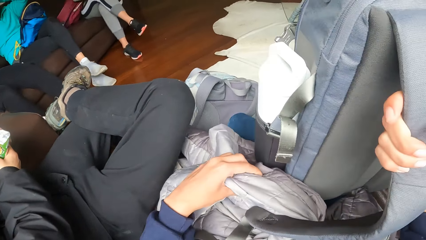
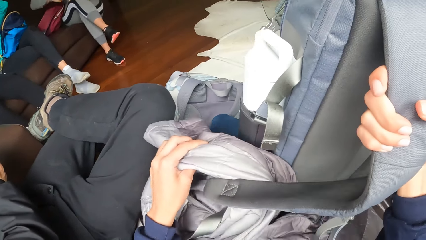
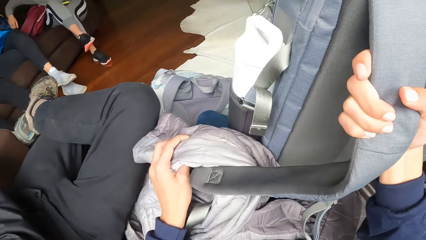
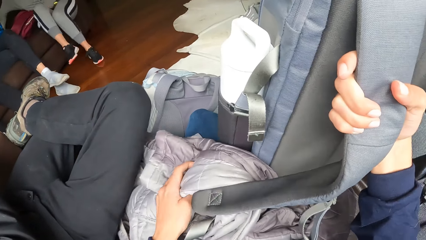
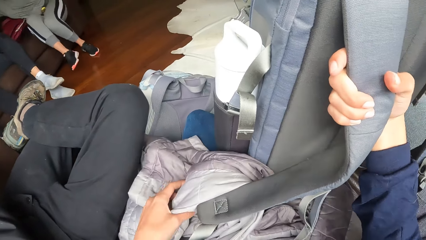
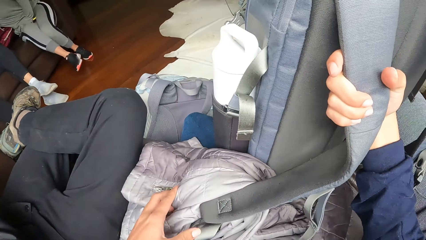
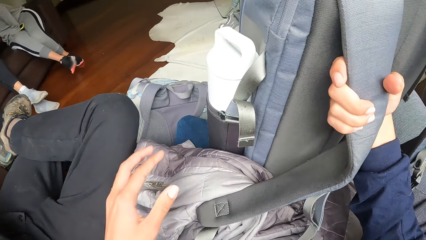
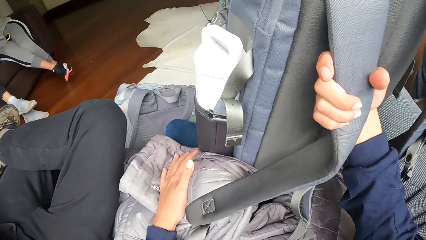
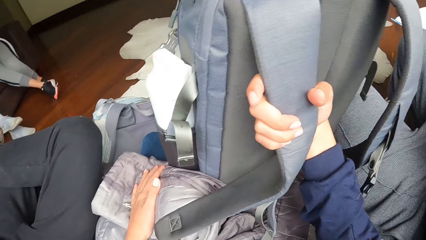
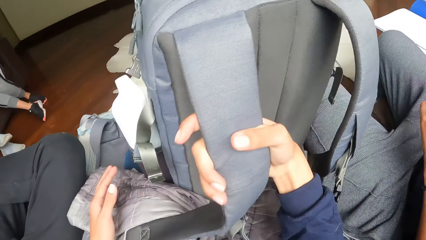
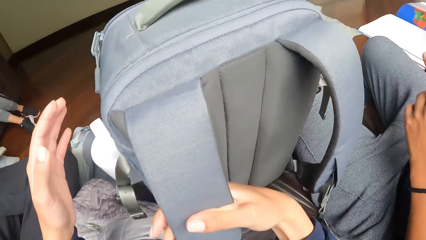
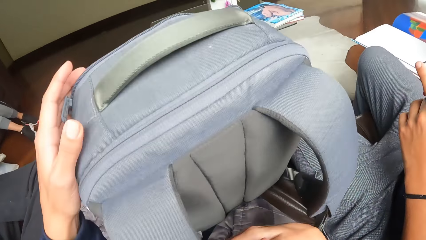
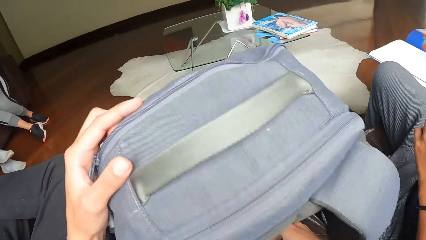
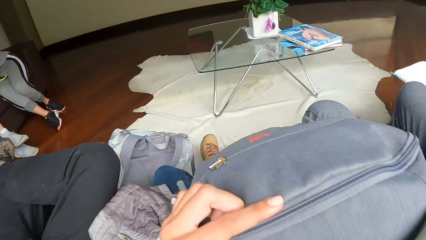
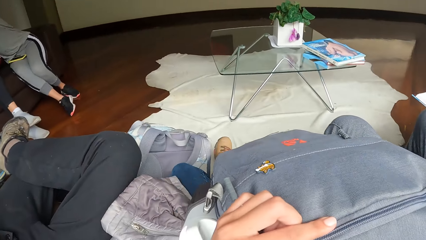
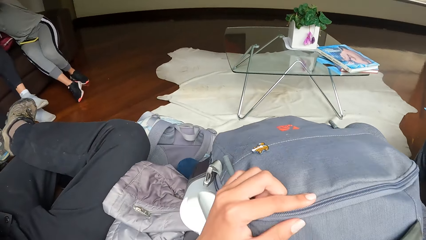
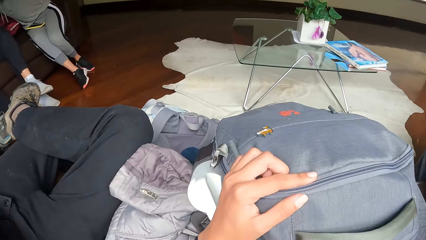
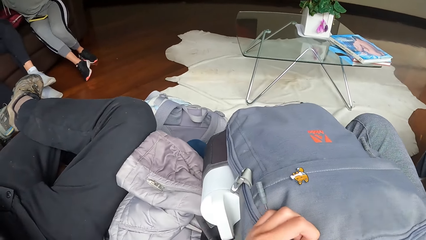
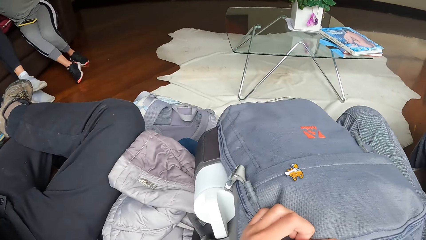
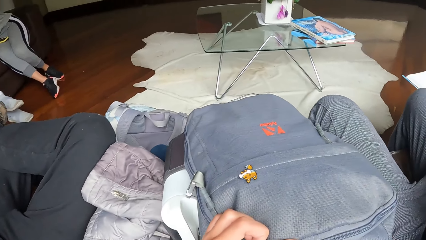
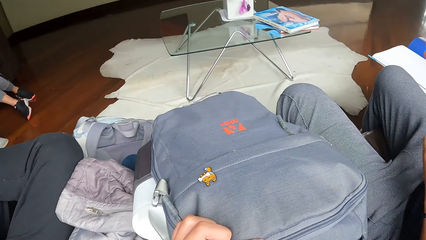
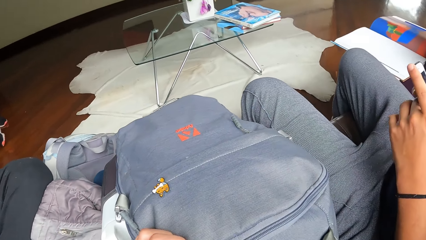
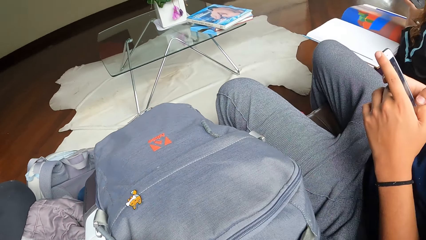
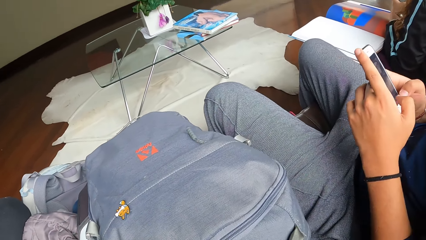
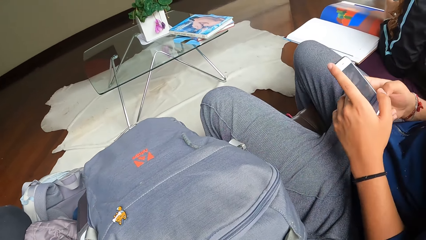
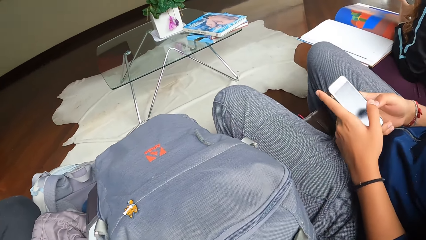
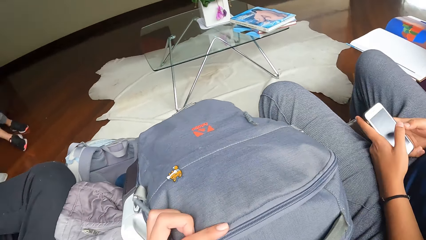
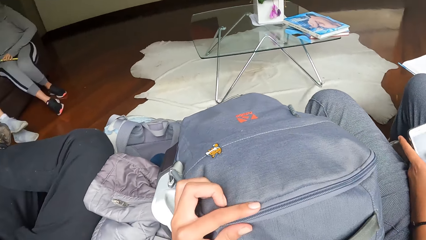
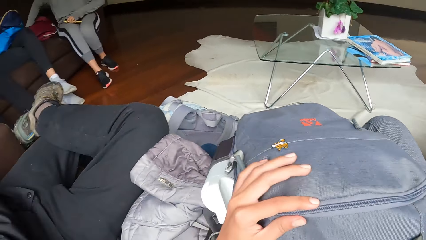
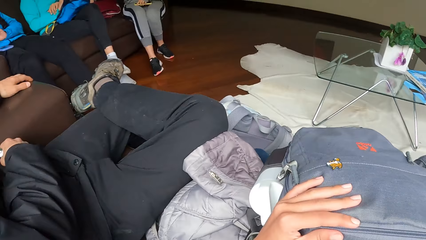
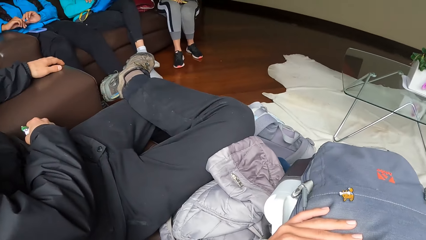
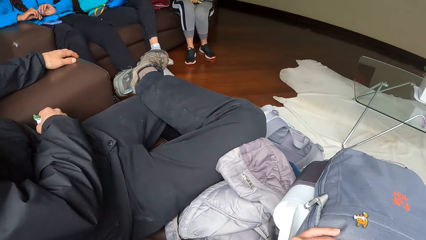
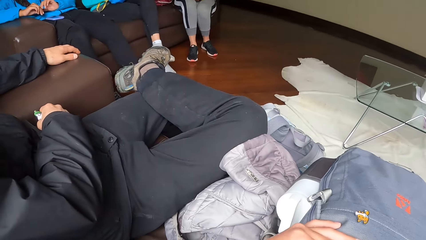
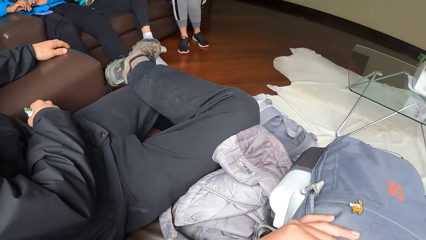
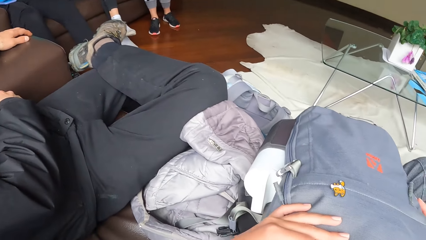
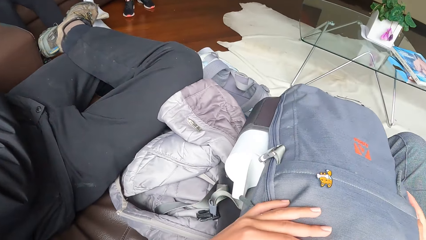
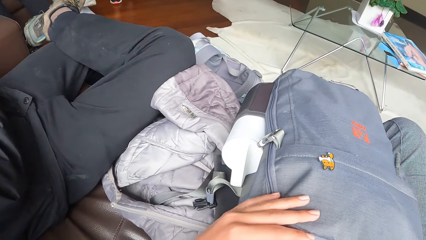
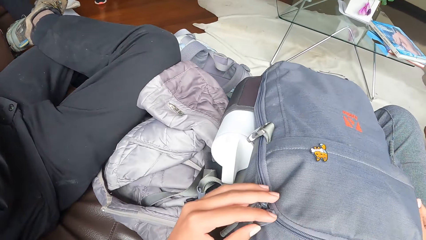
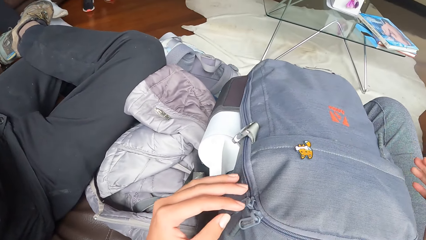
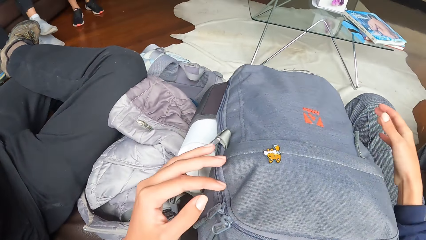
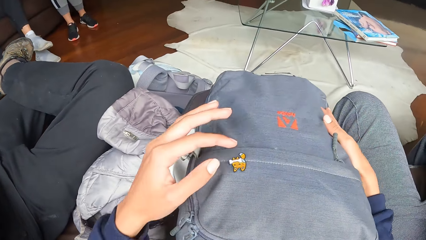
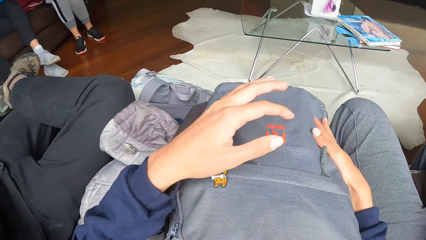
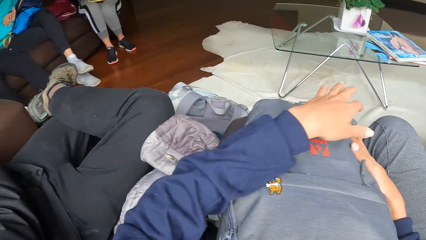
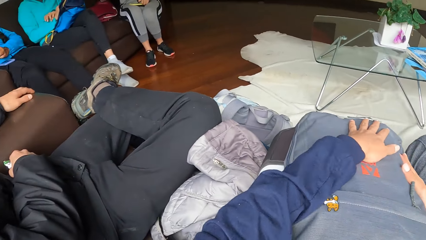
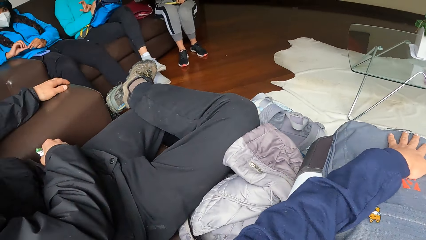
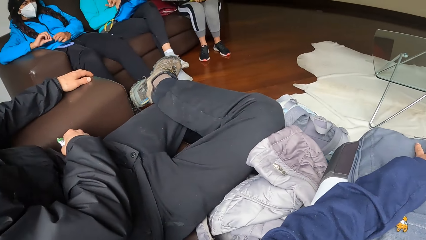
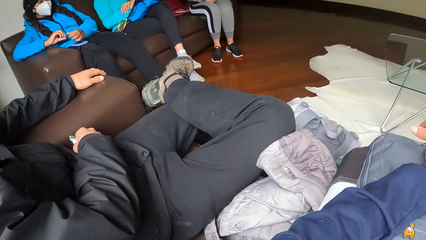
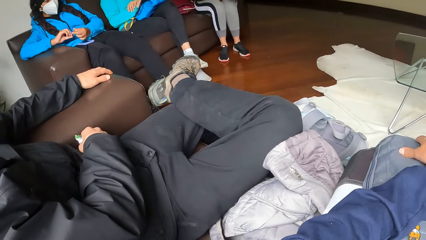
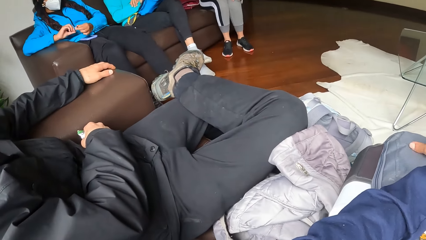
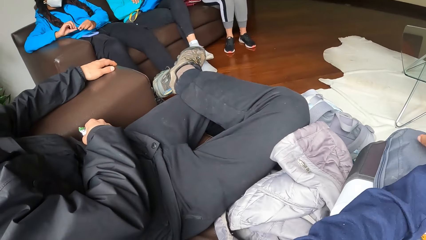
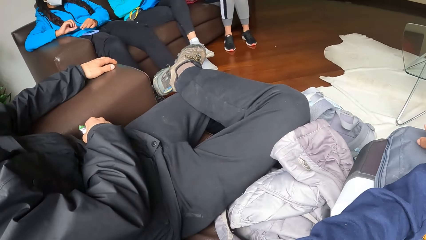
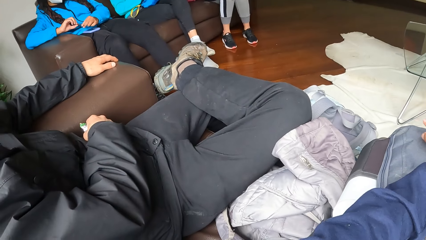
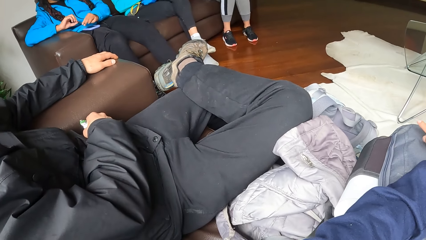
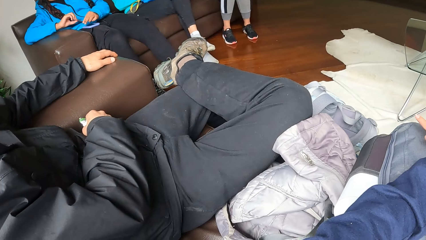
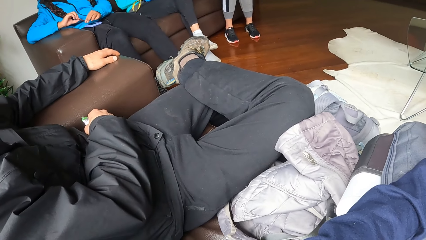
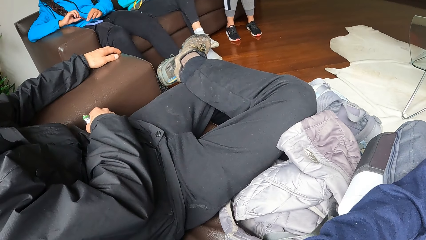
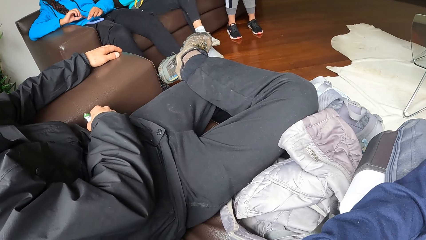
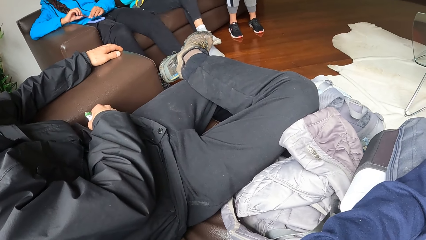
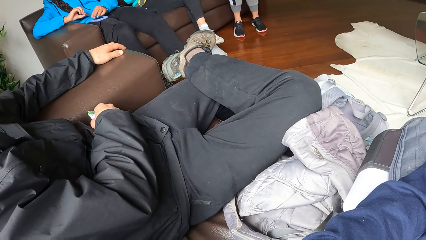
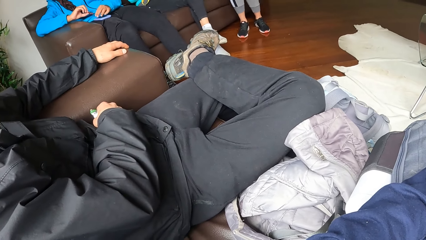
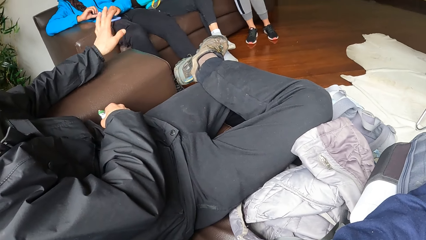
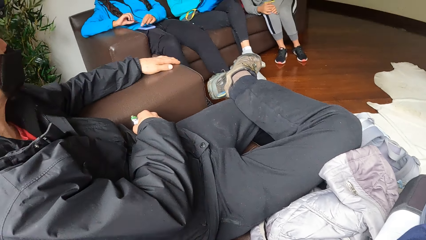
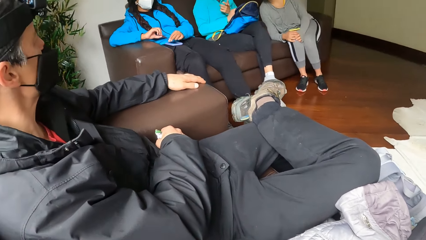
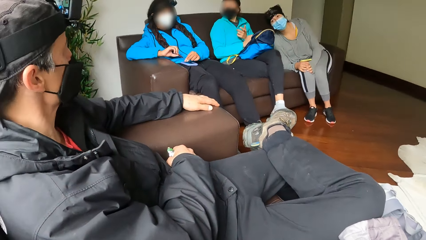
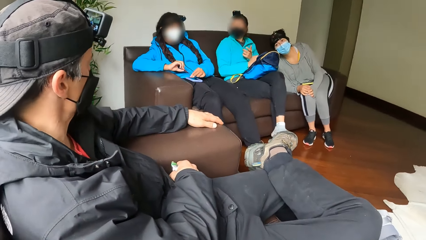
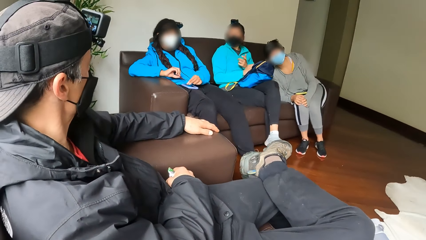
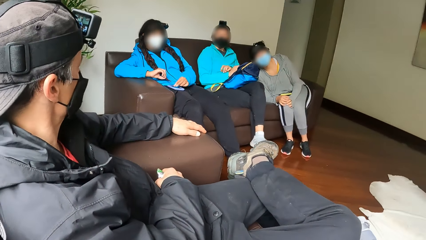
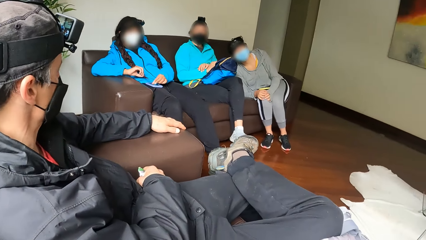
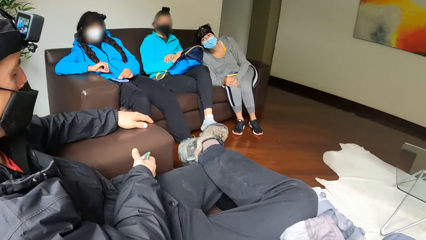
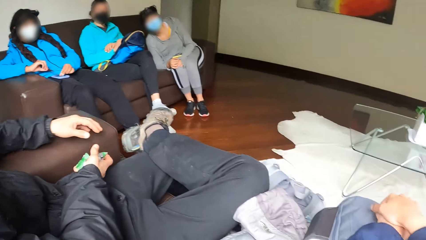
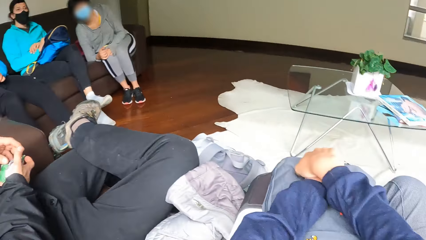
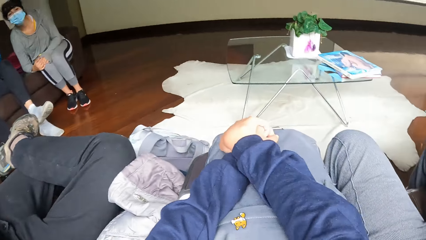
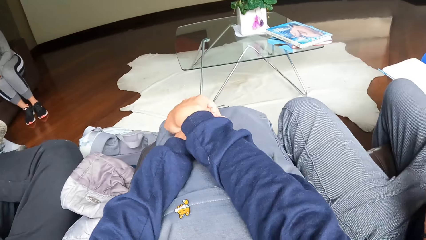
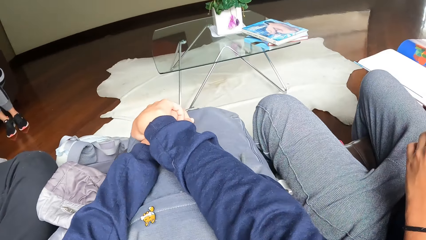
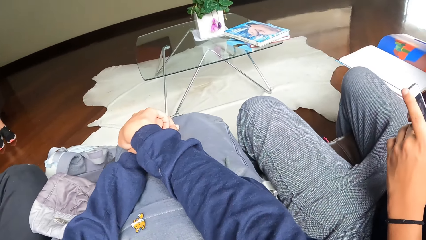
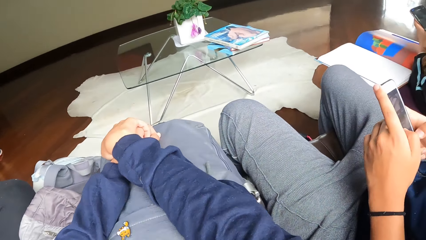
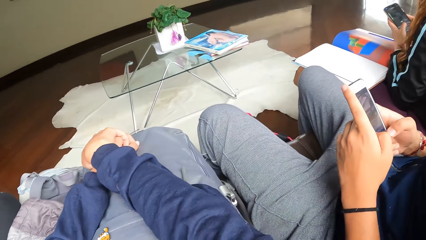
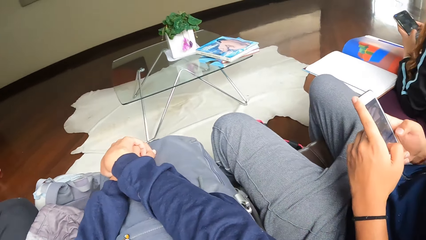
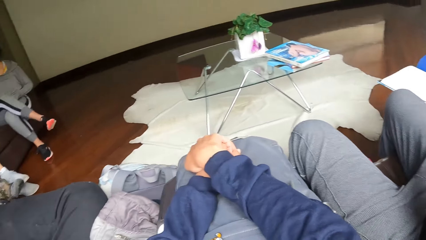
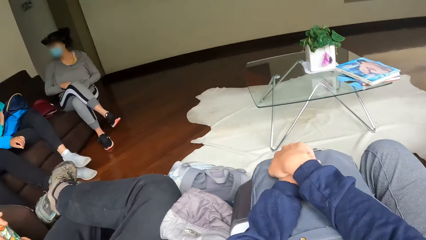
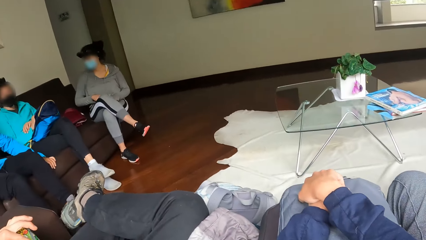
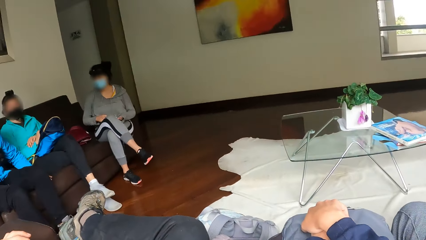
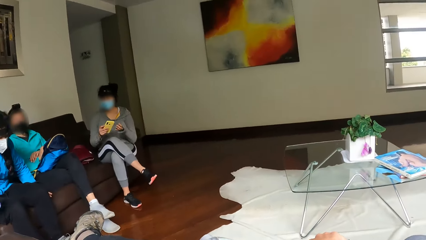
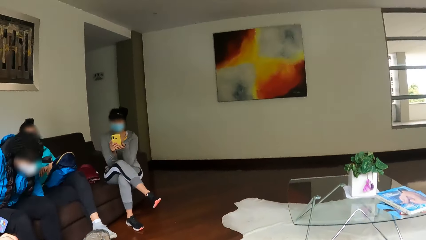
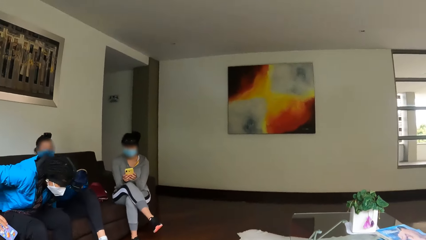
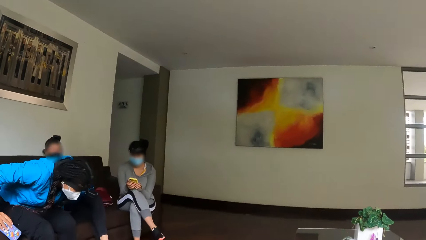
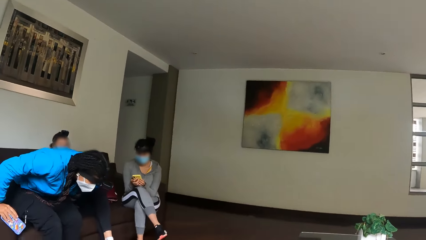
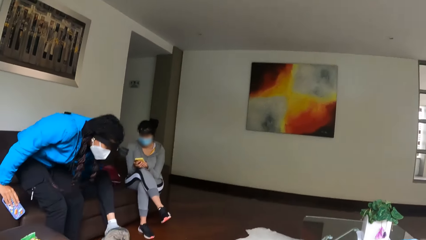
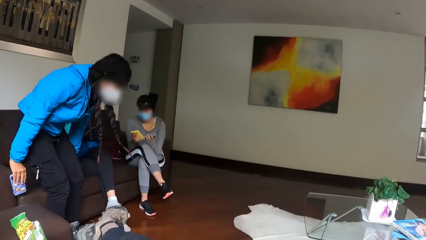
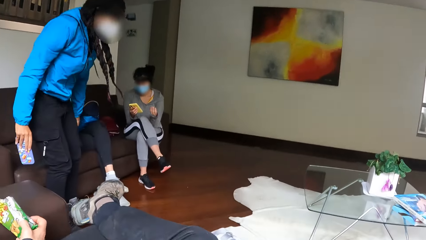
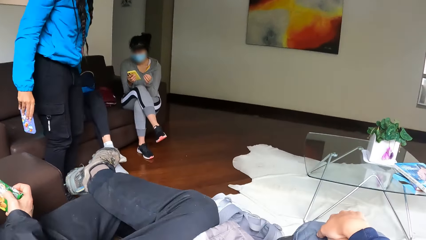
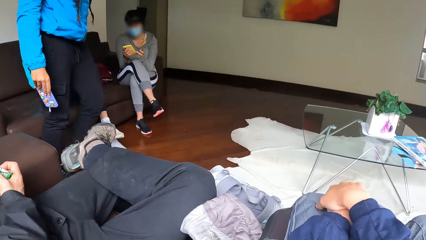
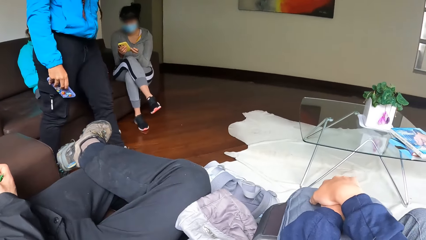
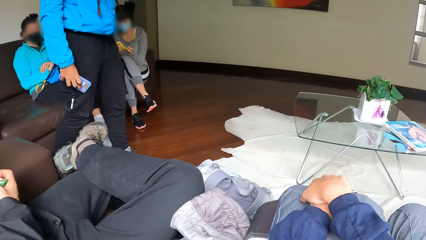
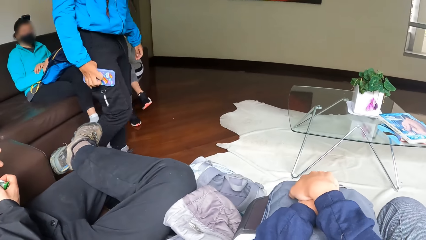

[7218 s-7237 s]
A woman talks. The camera wearer looks around. The woman picks up a phone from her thighs and operates the phone with her hands.
